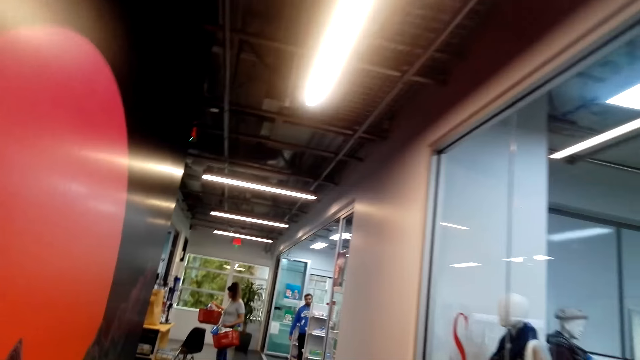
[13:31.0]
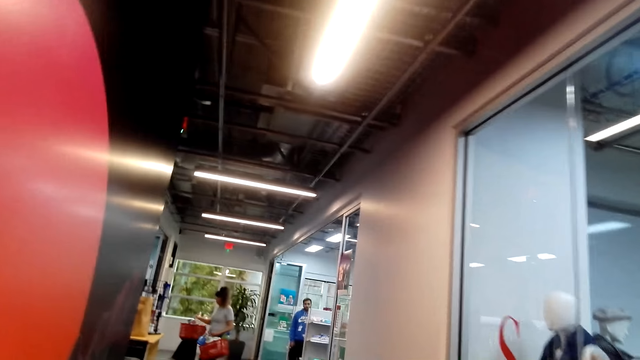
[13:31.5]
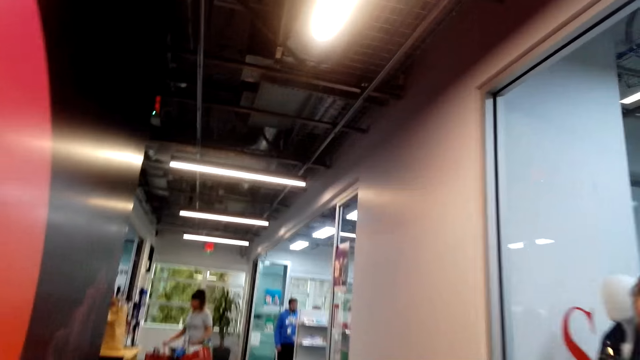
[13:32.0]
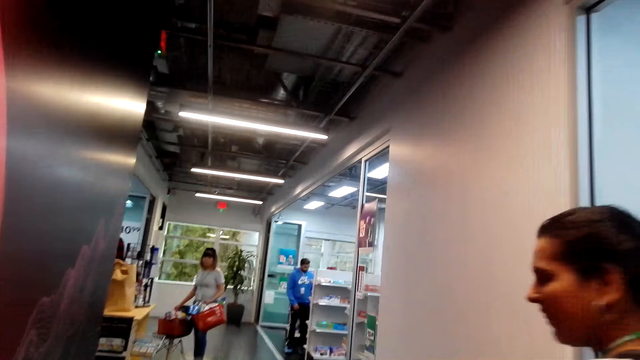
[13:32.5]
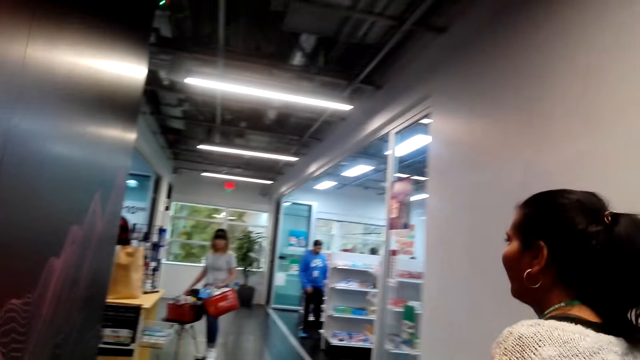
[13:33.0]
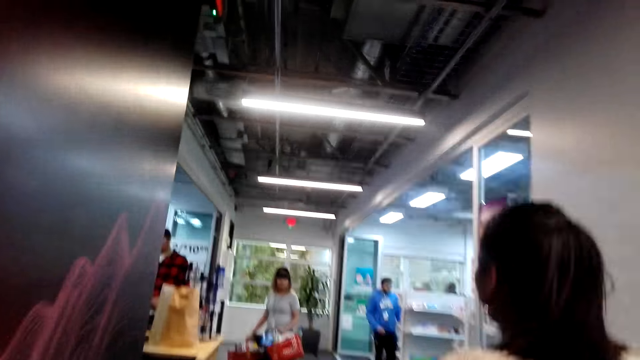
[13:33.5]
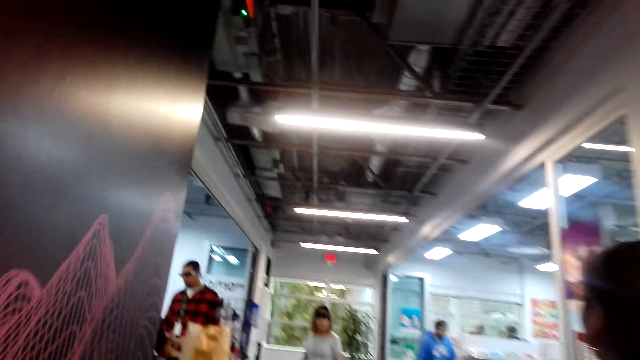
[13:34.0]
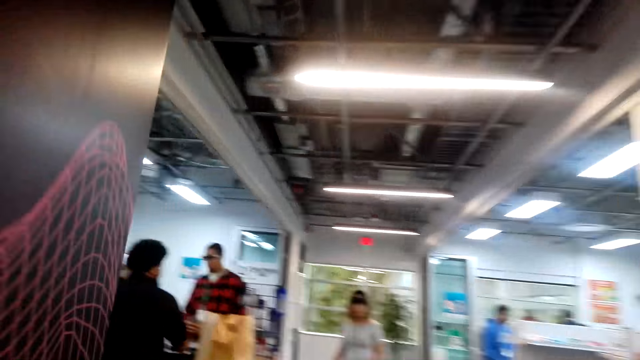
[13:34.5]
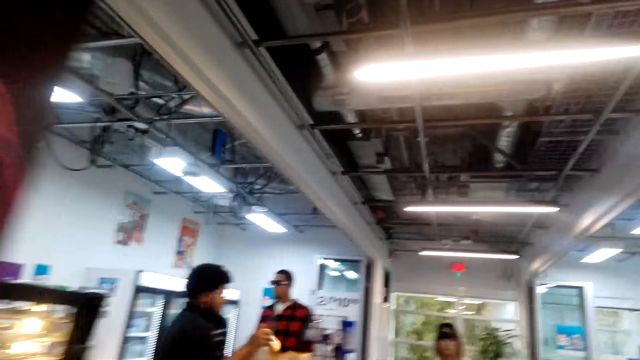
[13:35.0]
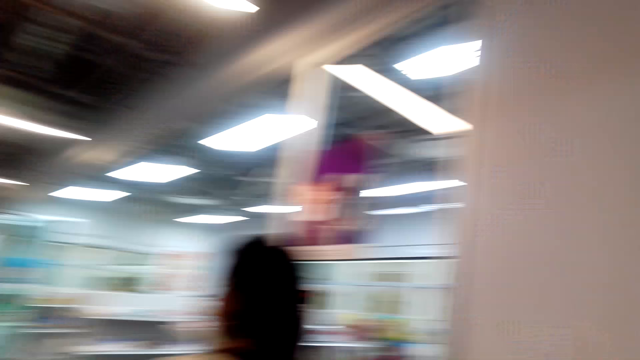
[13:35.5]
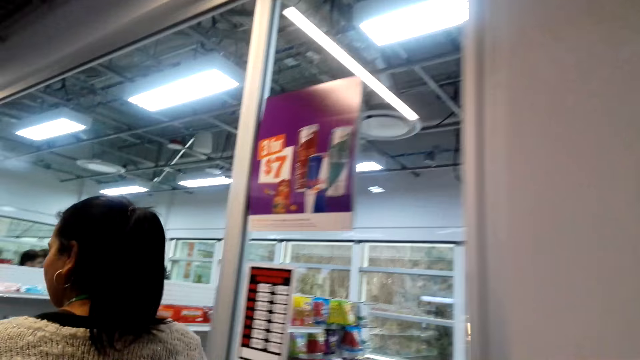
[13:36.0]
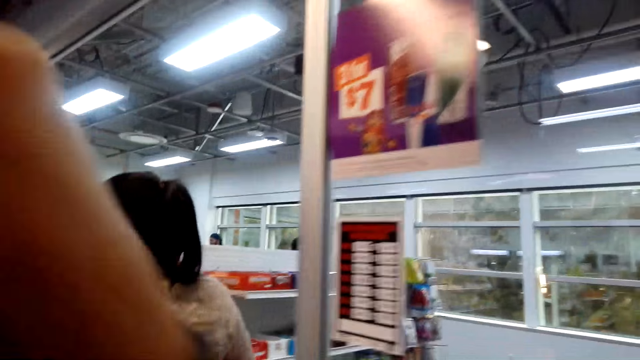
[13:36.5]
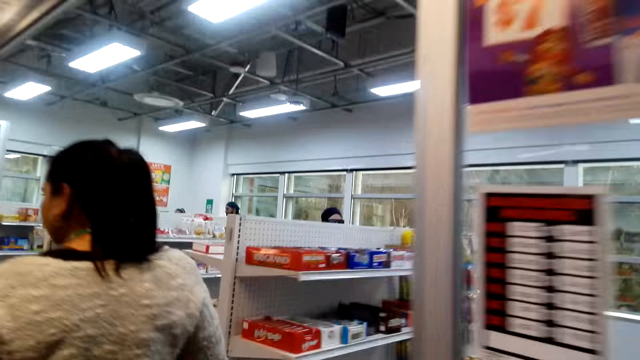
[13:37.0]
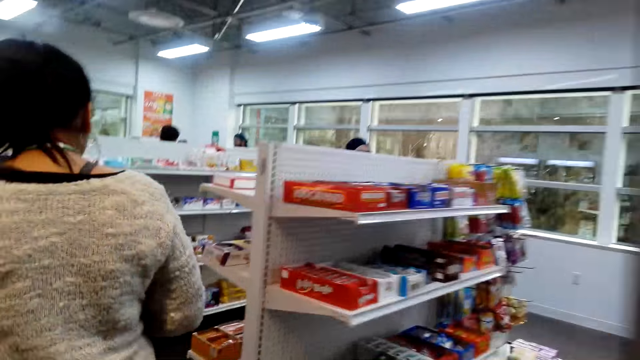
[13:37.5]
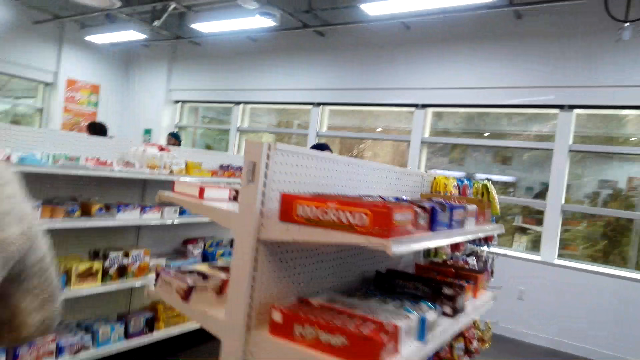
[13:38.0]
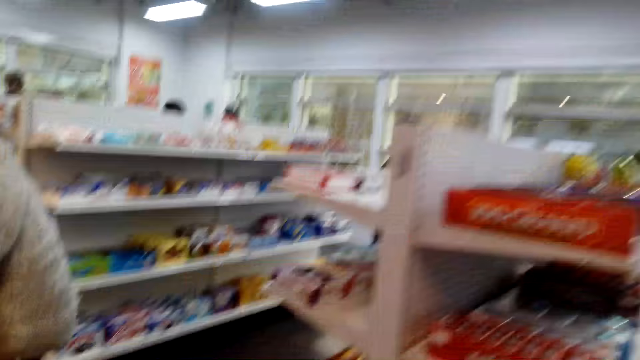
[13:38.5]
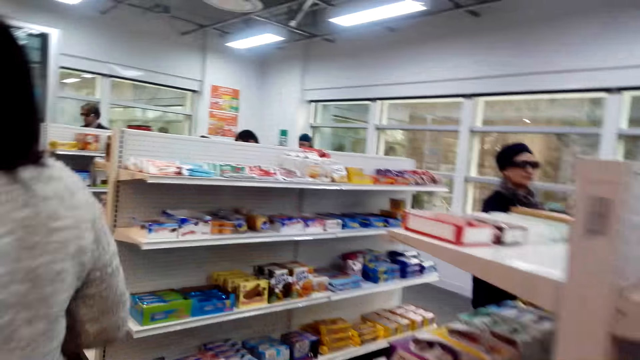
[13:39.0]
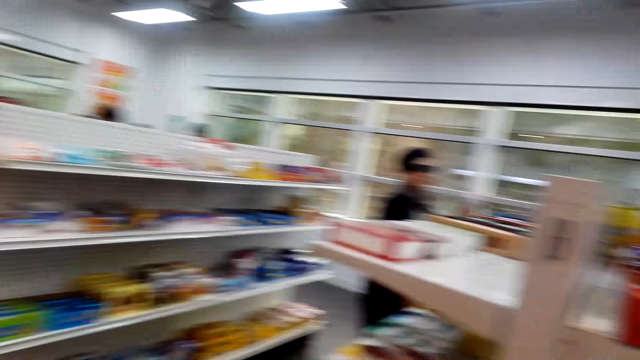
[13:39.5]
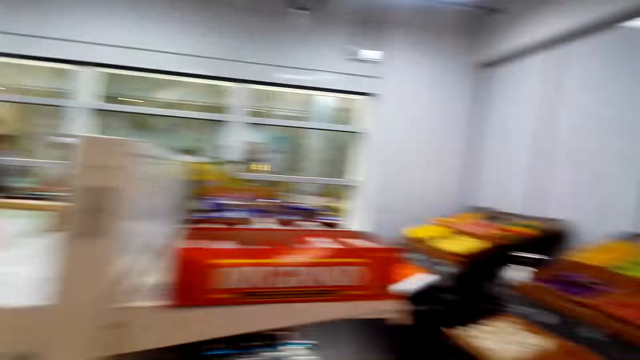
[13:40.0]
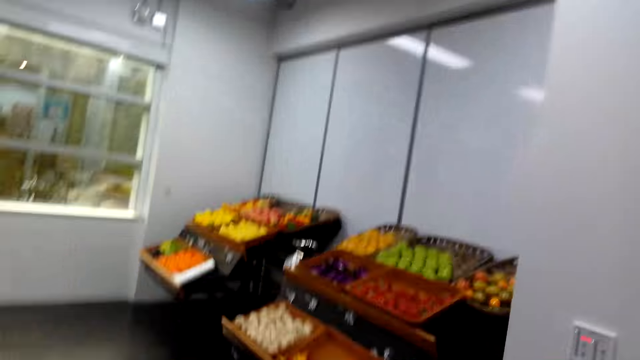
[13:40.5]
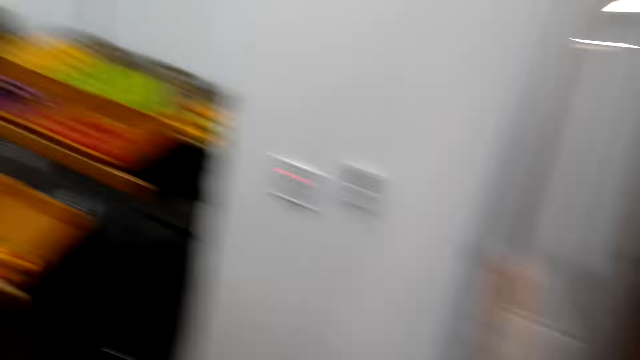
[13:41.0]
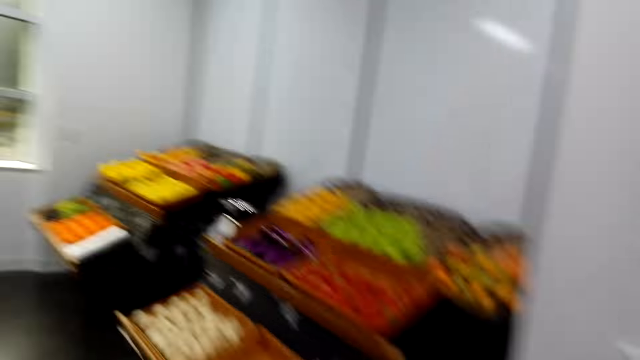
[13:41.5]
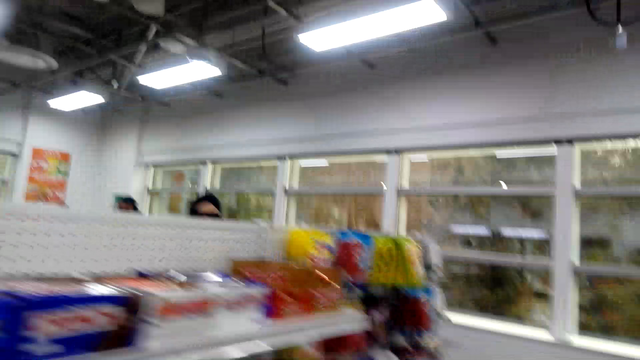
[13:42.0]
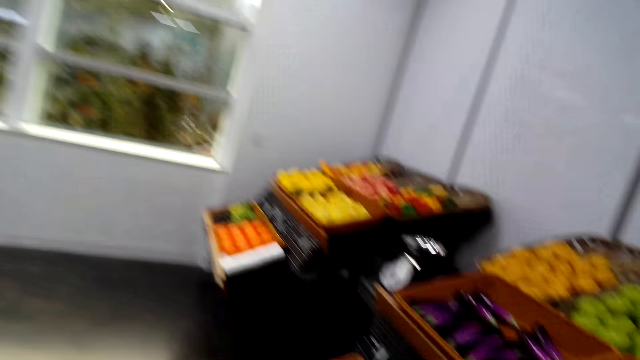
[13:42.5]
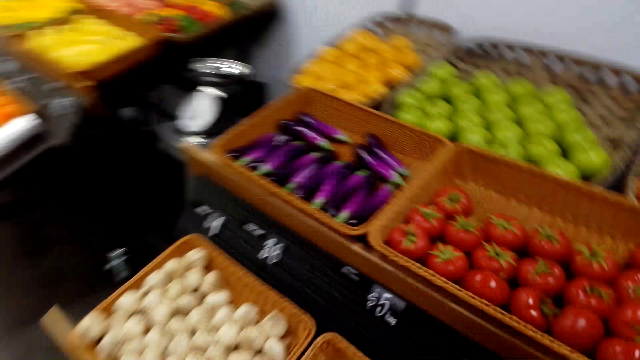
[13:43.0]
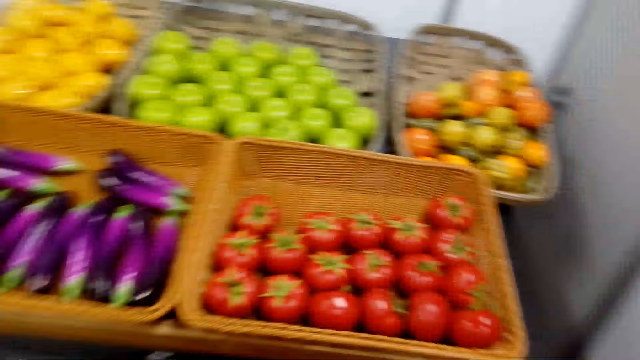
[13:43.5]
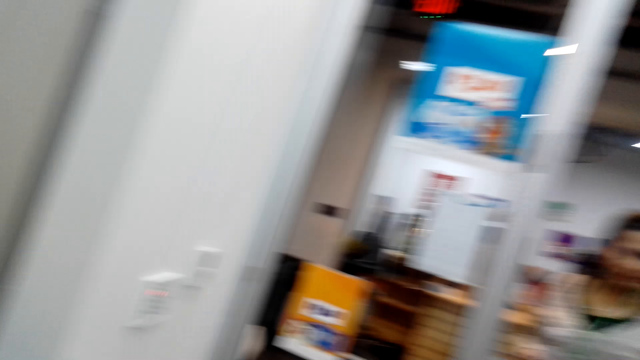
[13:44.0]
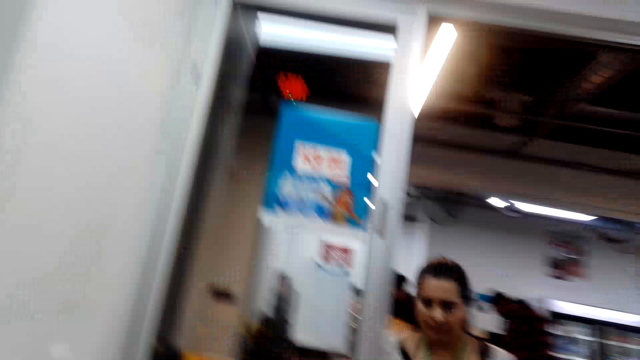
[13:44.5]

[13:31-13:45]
A person holds buckets. Another person serves at the counter. The camera wearer walks around. They do something. They look around.

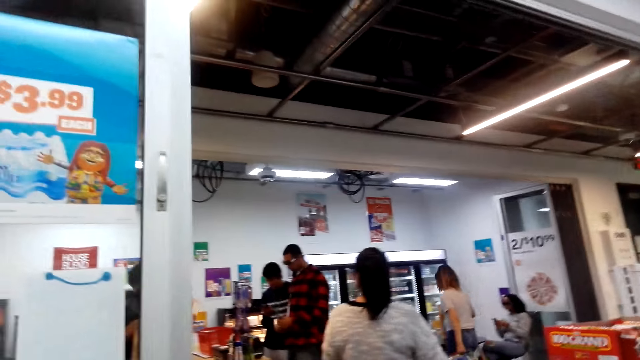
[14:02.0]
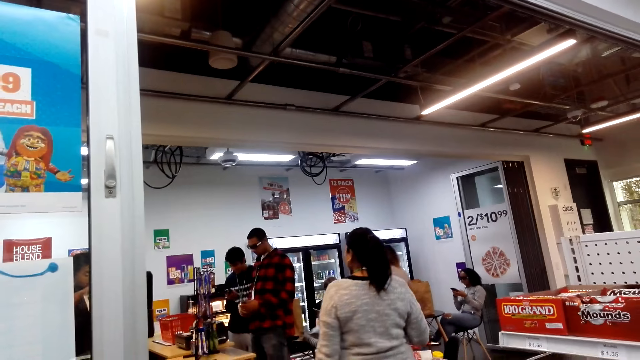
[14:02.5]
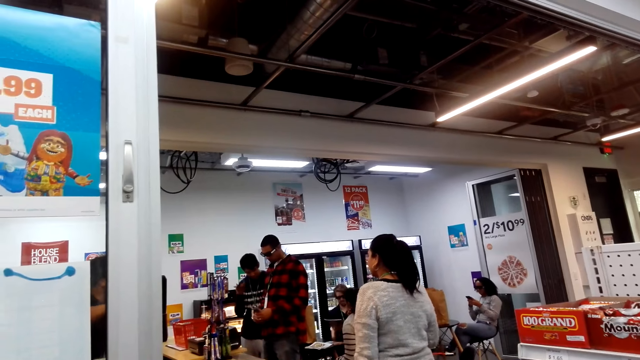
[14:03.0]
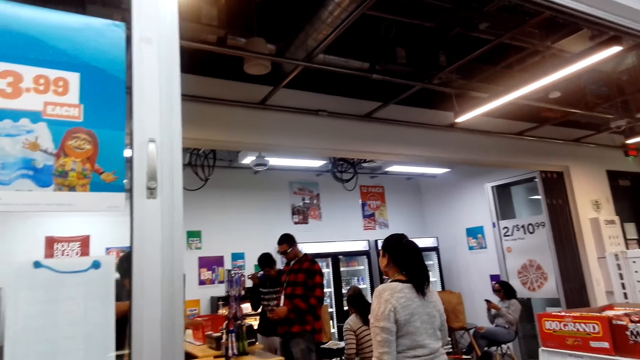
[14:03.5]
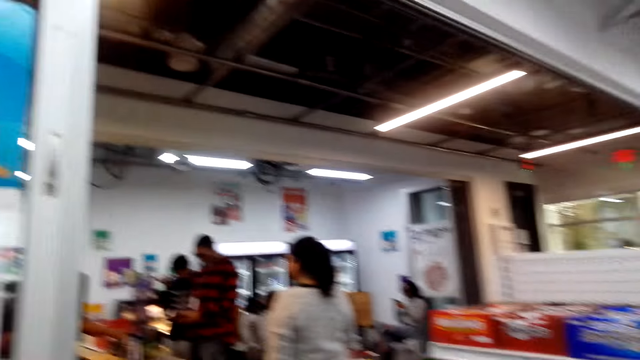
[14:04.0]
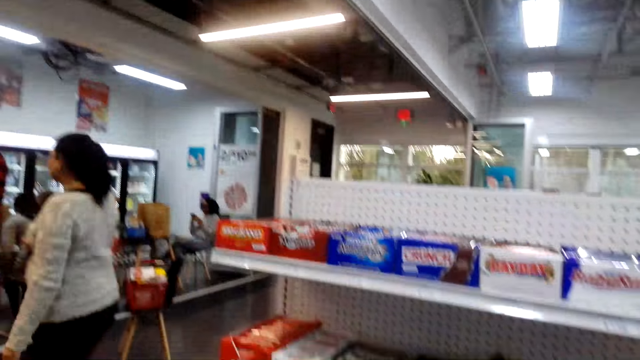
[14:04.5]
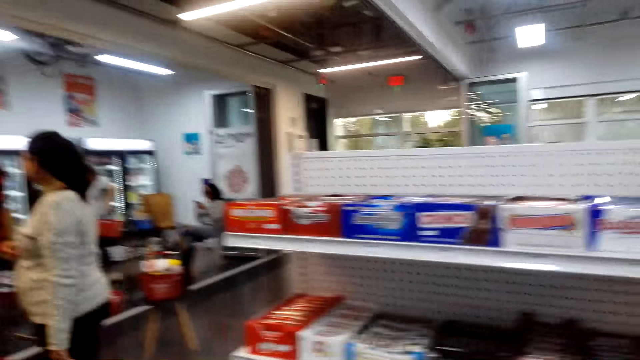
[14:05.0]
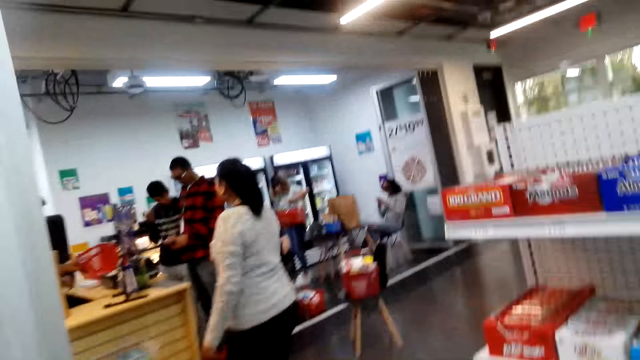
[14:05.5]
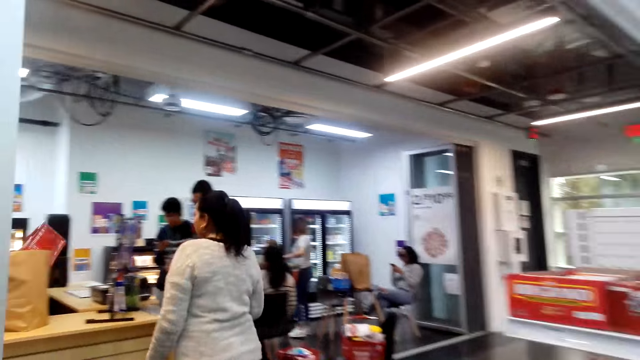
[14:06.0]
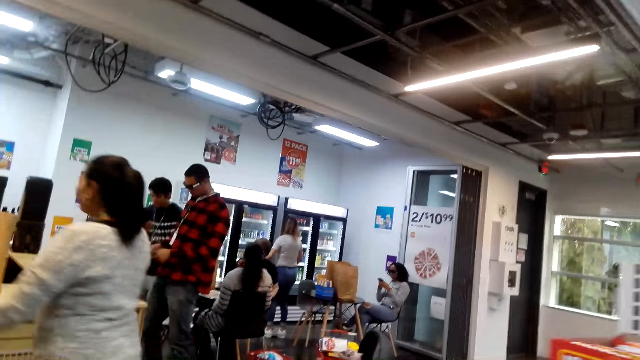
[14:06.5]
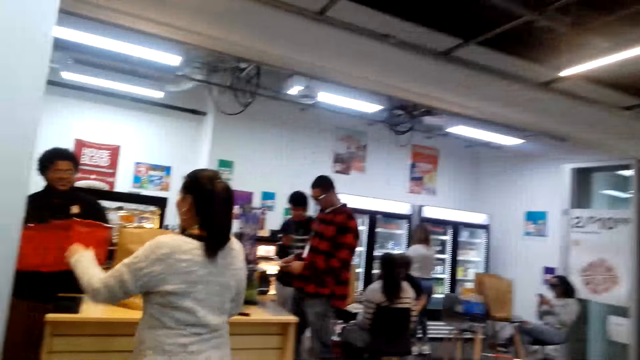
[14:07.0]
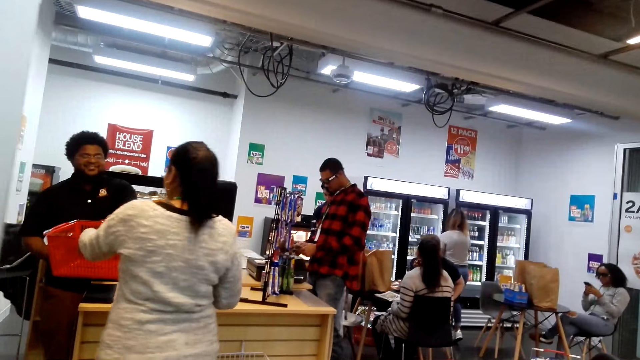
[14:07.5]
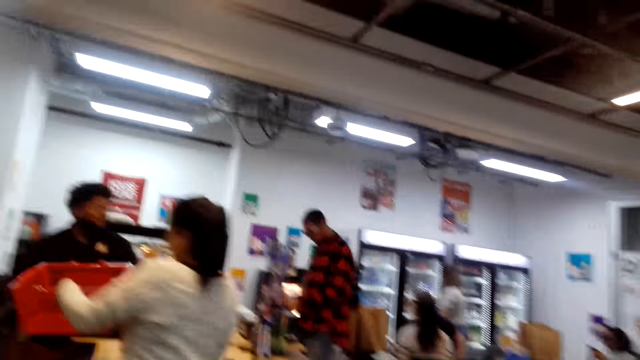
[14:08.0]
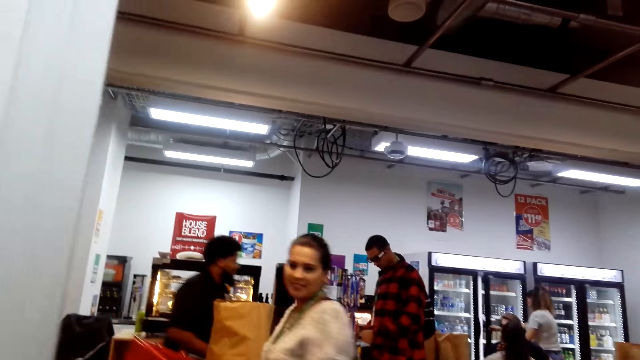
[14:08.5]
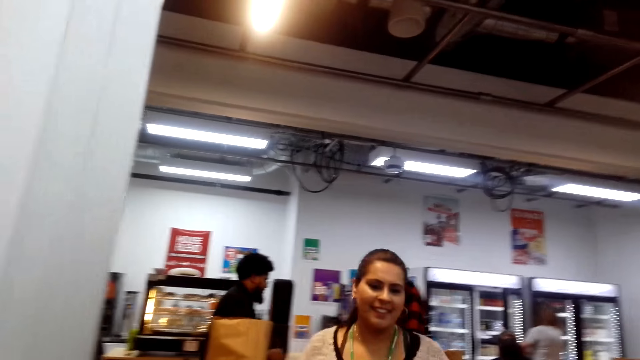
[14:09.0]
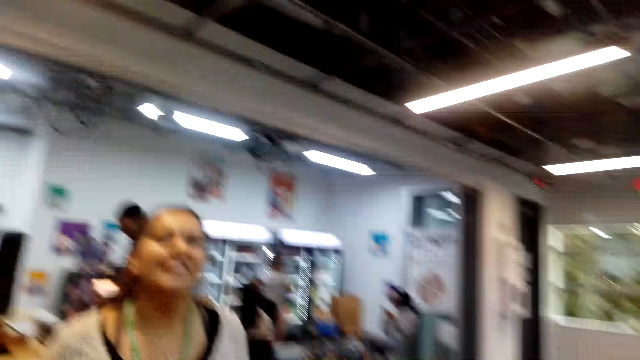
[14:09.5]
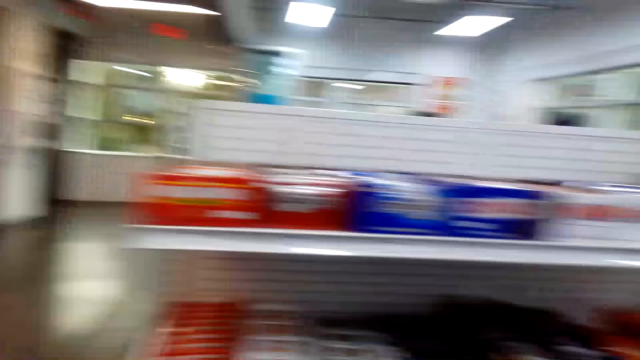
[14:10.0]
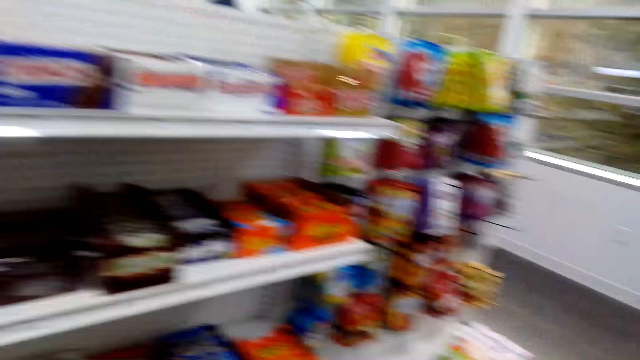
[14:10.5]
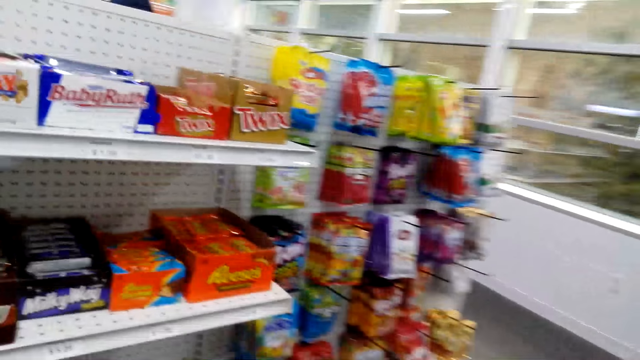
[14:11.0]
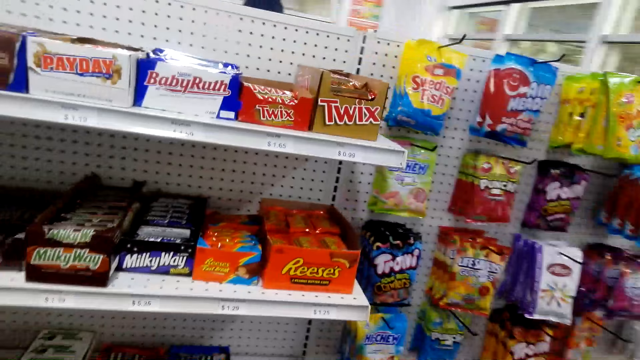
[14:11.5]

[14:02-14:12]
The camera wearer looks at a lady. They look around and walk around. The lady picks up a shopping basket from a cashier. The lady walks around. The camera wearer turns around and walks around.
